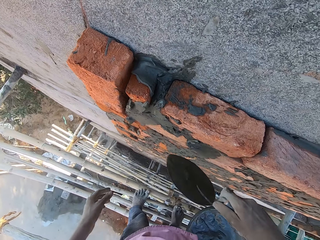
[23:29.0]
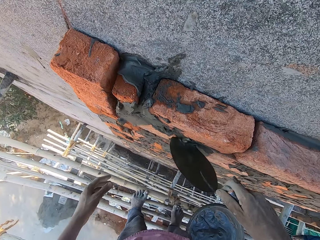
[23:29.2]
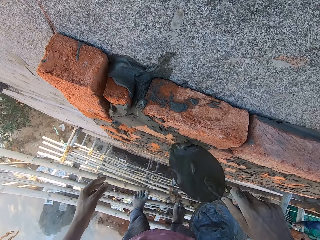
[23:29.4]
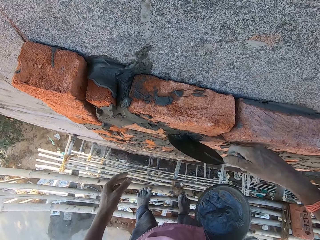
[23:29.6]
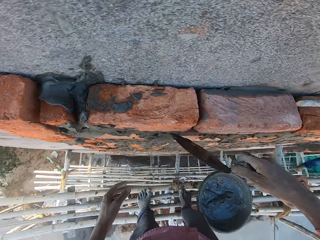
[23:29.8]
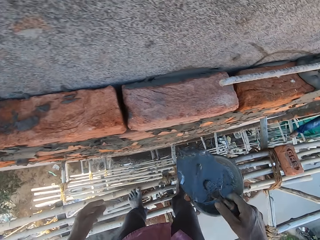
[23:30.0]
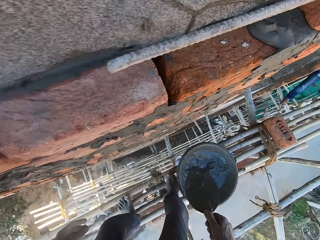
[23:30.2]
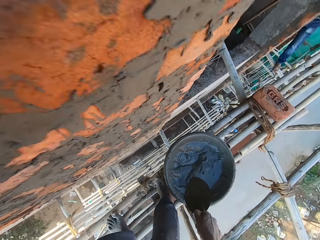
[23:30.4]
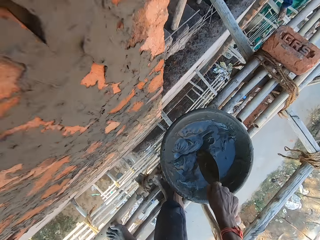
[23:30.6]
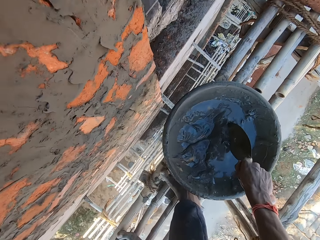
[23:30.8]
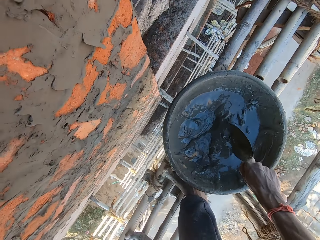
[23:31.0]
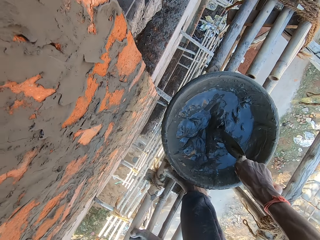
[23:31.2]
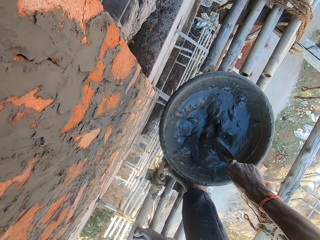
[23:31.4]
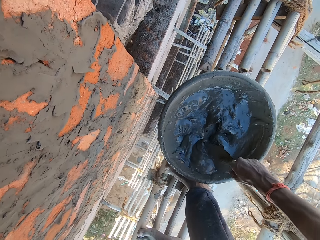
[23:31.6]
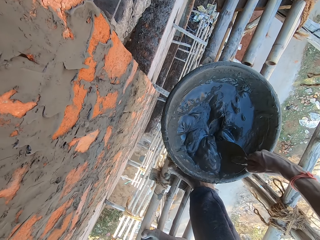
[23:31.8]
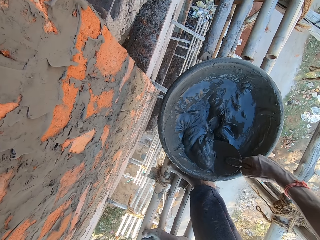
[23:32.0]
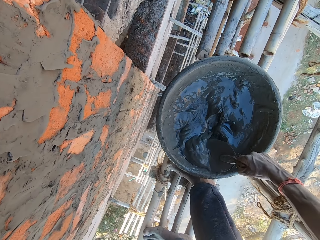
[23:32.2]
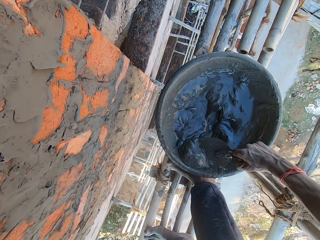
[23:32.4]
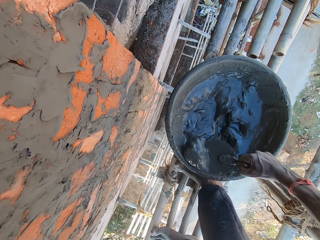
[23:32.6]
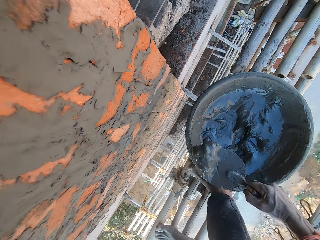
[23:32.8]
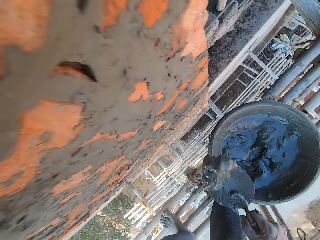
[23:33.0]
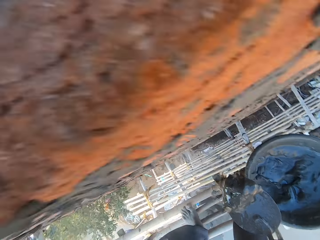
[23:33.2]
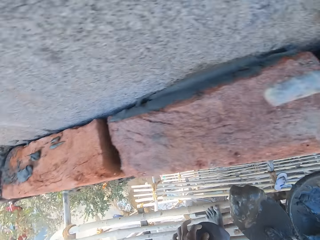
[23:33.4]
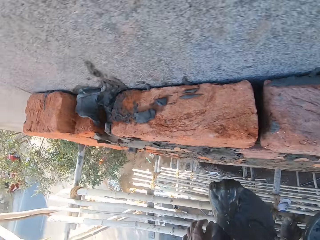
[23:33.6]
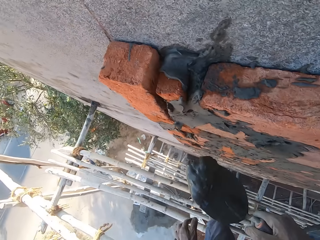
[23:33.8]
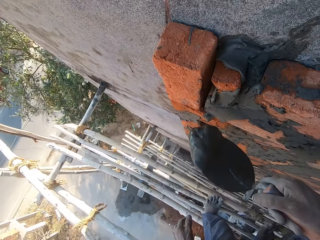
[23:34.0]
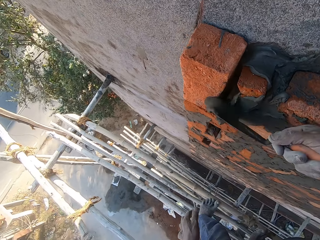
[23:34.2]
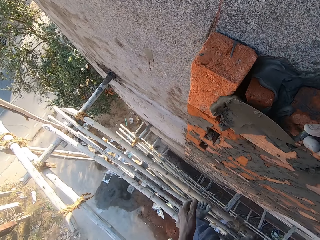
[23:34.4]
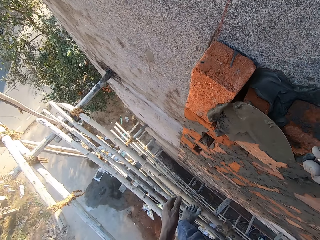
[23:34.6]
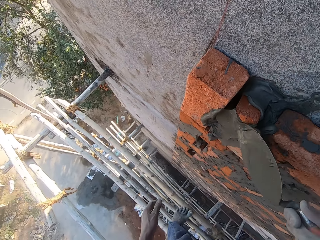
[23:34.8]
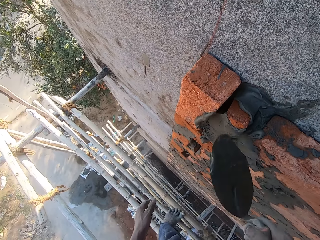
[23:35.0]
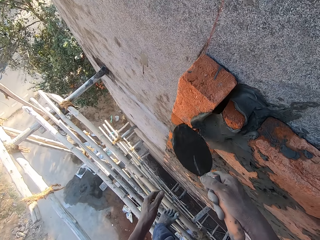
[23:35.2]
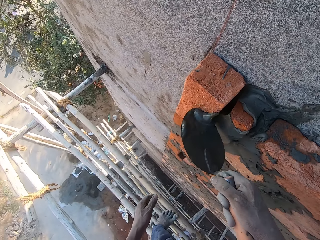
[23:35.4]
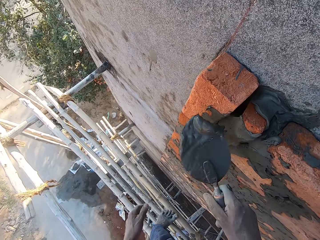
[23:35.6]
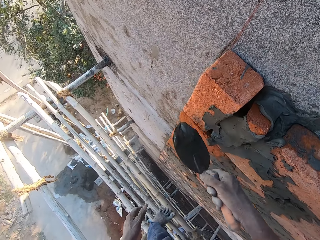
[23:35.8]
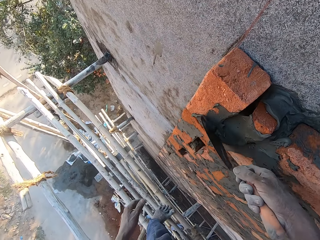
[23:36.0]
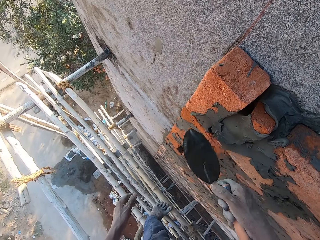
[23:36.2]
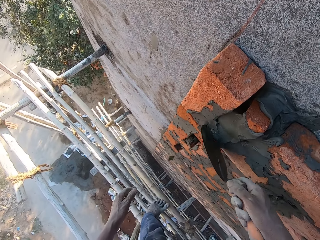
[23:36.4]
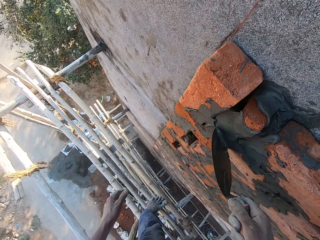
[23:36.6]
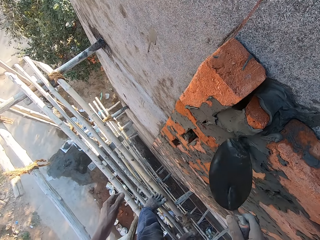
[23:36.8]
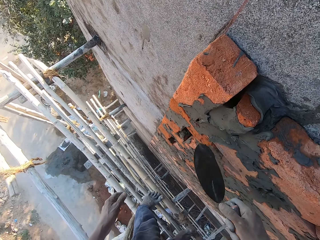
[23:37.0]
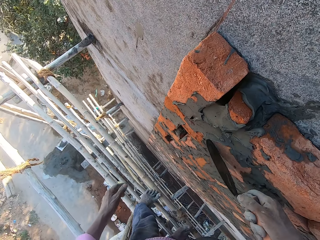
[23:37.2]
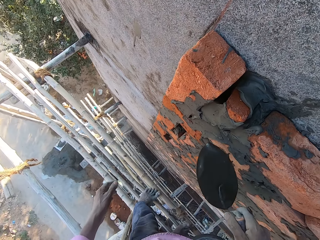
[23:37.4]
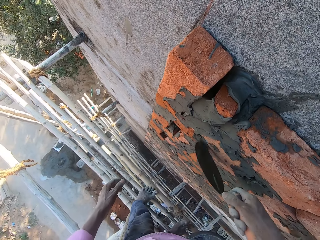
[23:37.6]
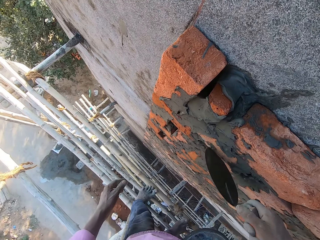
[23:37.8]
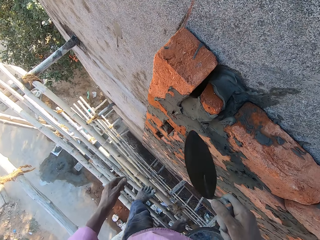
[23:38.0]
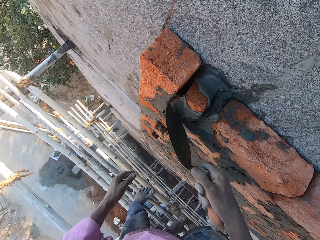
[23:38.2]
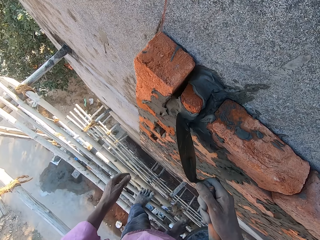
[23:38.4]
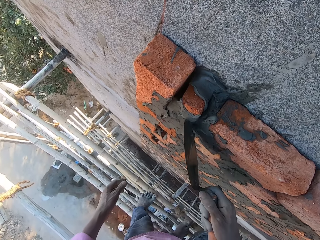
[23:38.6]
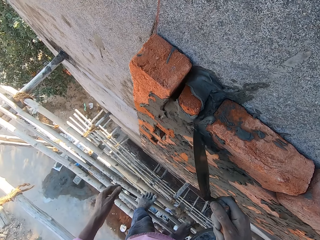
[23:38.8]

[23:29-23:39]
The camera wearer scoops some cement from the bowl with the trowel with his right hand. He places the cement on the bricks on the wall with the trowel with his right hand.

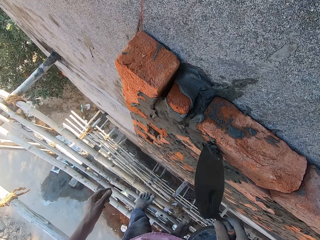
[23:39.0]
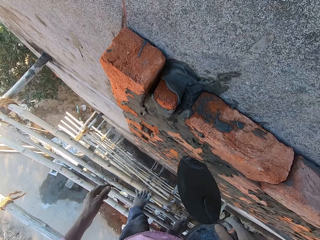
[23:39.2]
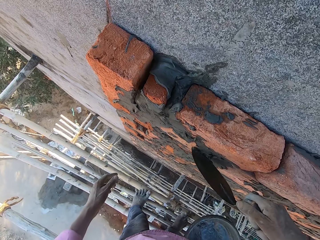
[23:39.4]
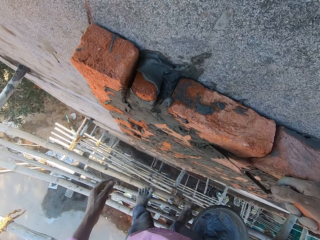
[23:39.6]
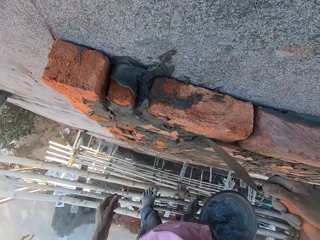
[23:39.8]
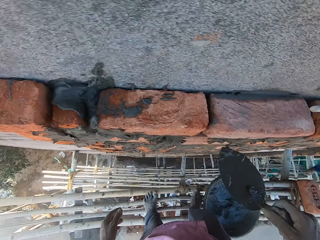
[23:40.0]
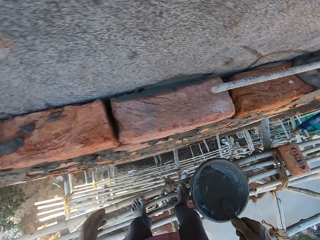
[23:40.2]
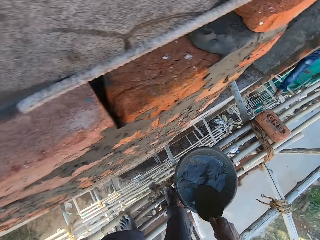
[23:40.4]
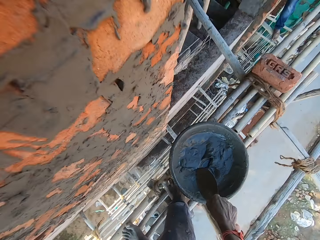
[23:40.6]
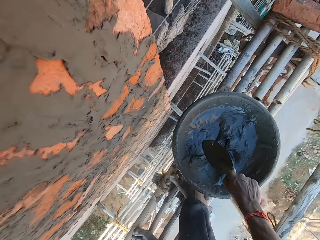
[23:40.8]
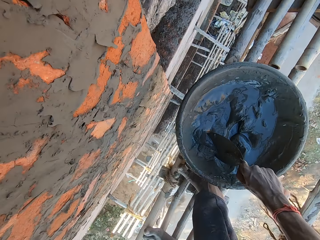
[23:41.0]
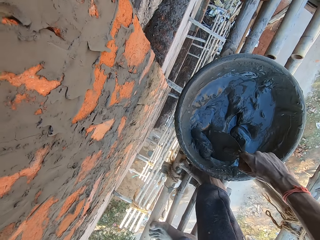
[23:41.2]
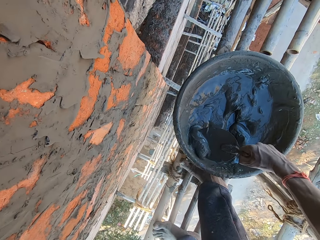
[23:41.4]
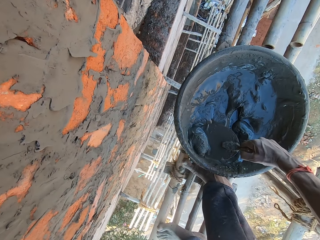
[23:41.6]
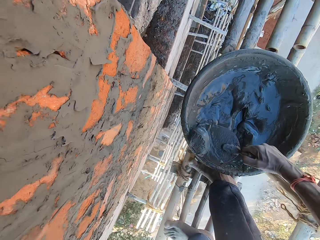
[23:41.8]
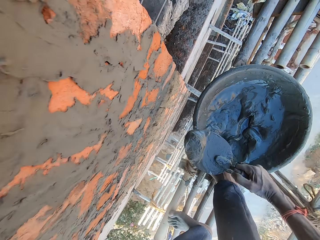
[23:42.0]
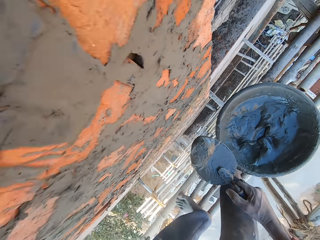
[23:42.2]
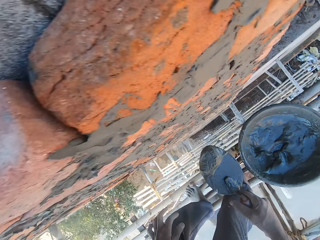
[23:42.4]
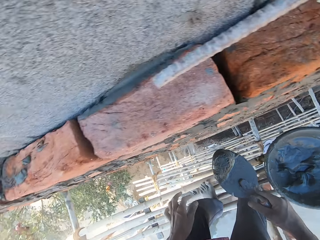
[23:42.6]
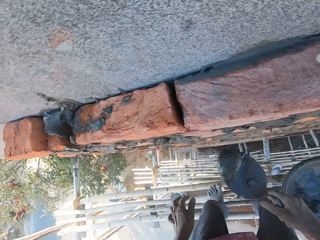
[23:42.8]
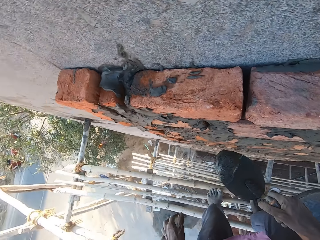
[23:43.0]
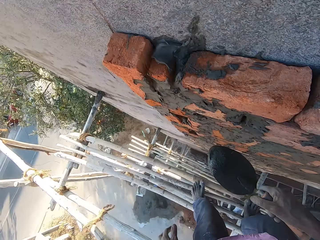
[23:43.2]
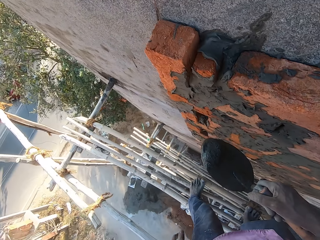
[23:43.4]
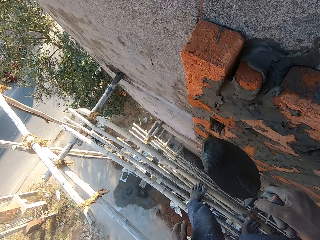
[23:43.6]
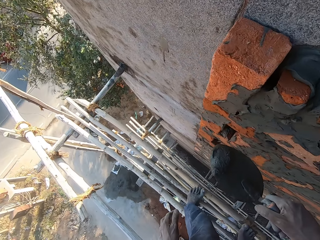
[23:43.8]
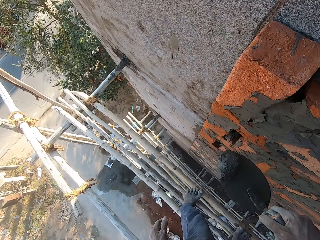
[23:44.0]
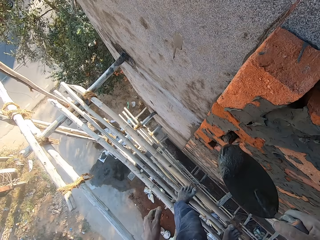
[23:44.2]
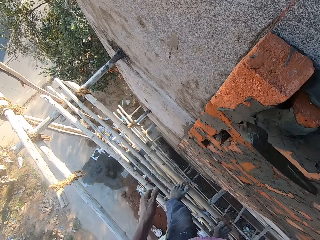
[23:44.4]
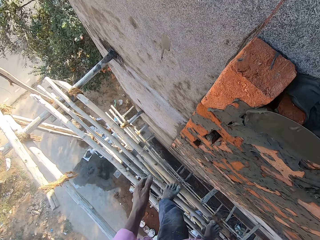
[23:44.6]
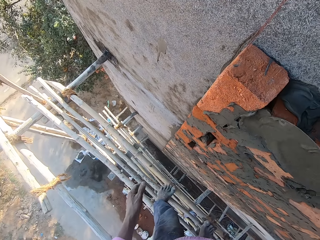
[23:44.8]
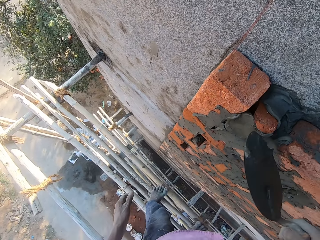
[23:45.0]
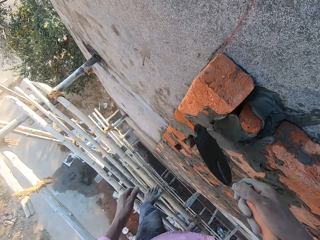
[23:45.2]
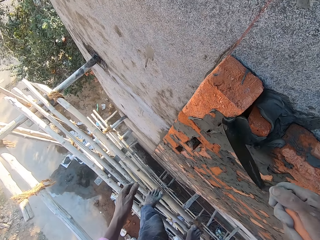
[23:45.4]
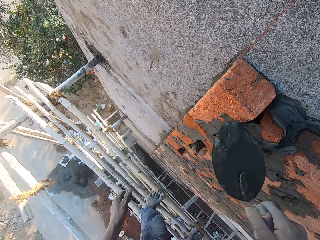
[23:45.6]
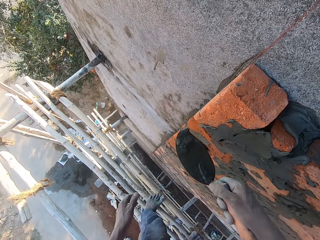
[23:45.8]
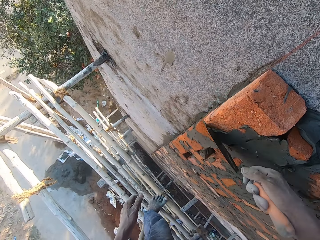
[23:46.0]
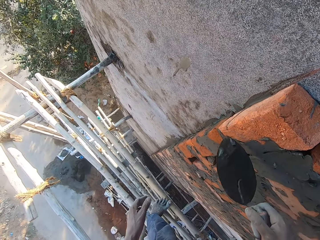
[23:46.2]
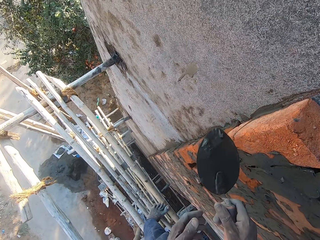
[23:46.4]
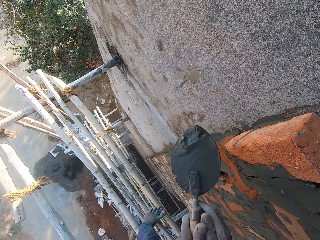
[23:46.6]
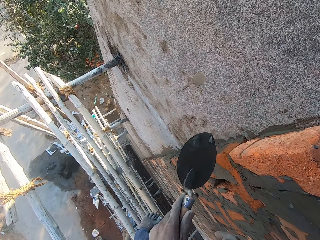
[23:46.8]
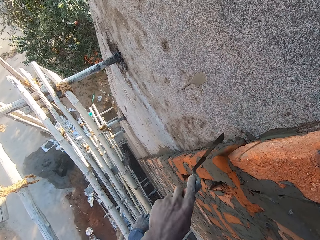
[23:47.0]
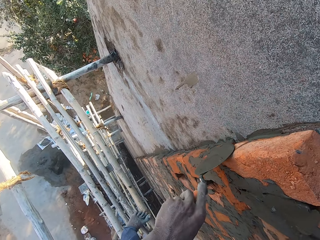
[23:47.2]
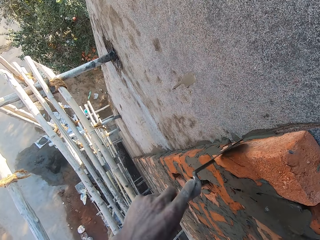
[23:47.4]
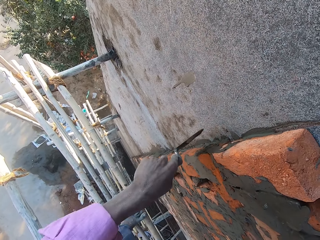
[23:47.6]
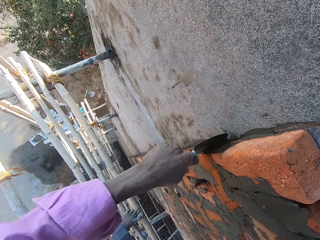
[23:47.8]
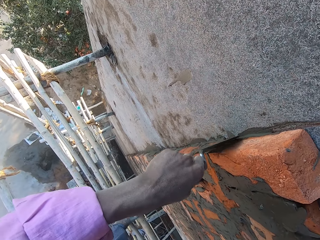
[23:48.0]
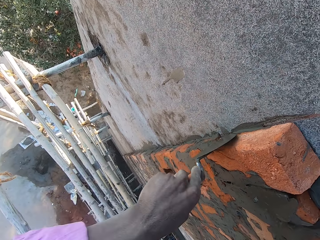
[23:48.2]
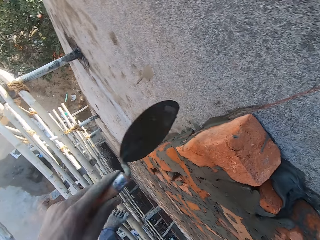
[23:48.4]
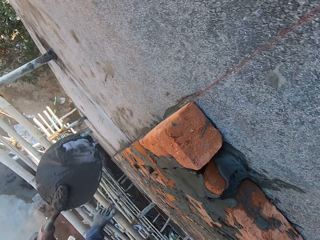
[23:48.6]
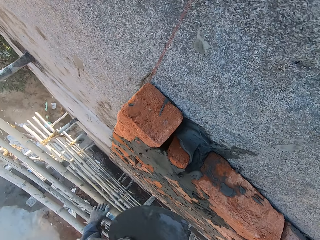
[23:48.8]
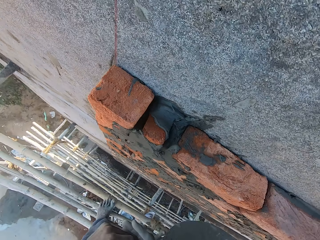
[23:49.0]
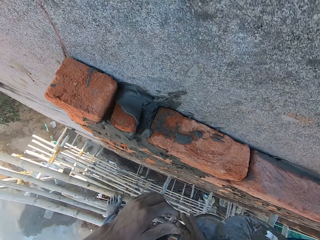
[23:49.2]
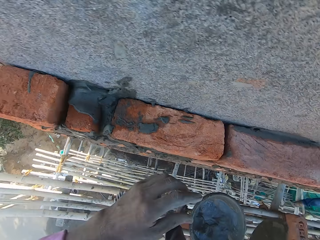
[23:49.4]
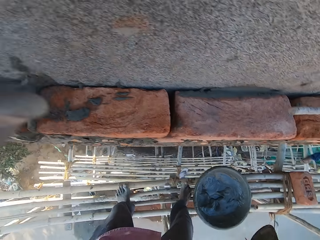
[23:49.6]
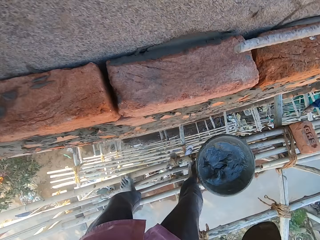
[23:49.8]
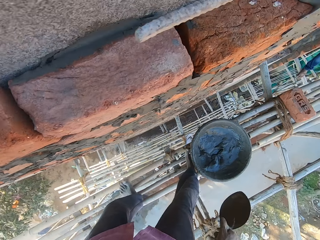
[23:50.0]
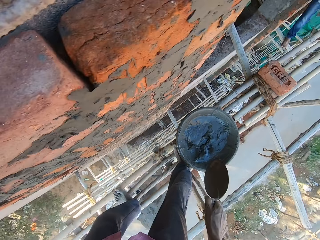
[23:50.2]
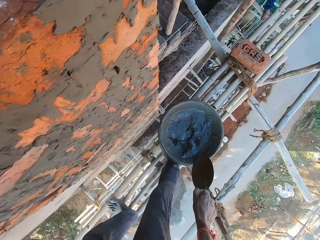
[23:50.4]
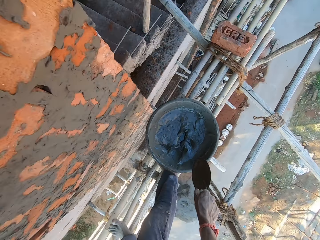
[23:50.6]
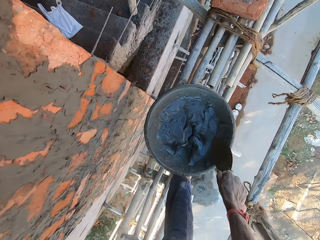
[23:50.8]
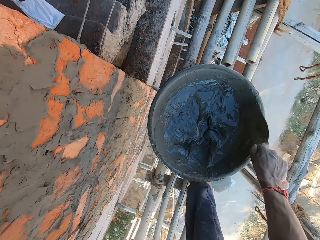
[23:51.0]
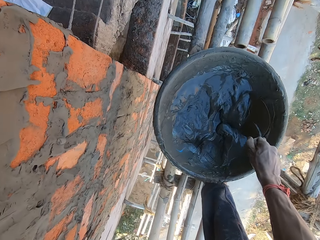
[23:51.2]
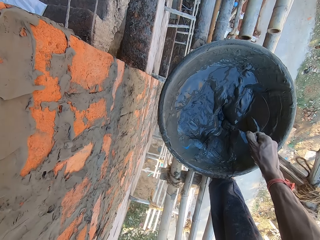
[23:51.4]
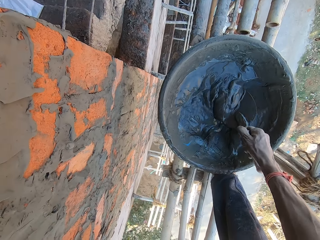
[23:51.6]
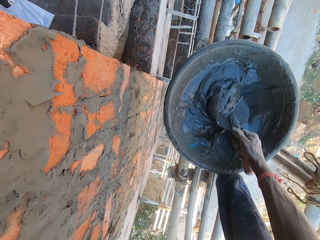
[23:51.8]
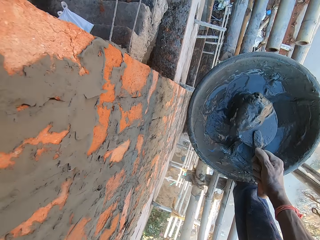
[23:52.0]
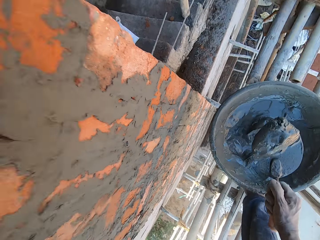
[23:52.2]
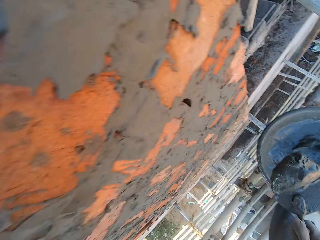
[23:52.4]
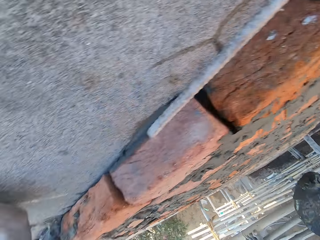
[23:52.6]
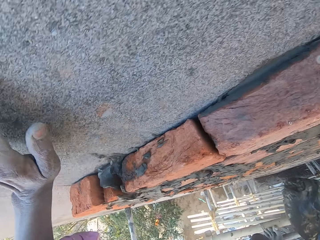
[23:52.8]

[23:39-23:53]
The camera wearer scoops some cement from the bowl with the trowel with his right hand. He places the cement on the bricks on the wall with the trowel with his right hand. He passes the trowel to his left hand with his right hand. He places the cement on the bricks on the wall with the trowel with his right hand. He passes the trowel to his right hand with his left hand. He places his left hand on the wall. He scoops some cement from the bowl with the trowel with his right hand.
